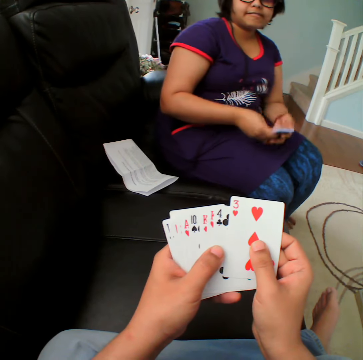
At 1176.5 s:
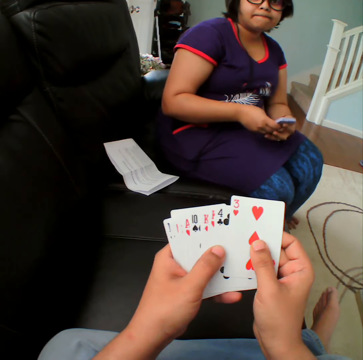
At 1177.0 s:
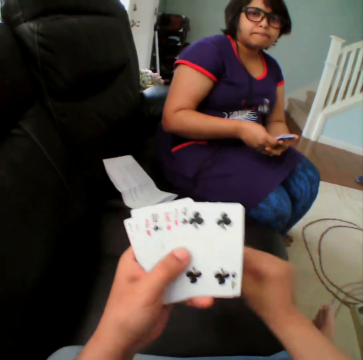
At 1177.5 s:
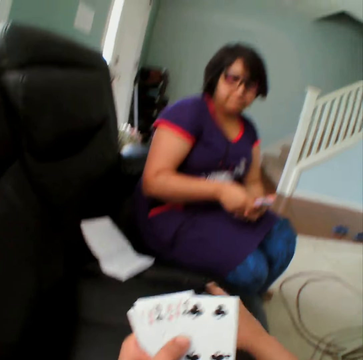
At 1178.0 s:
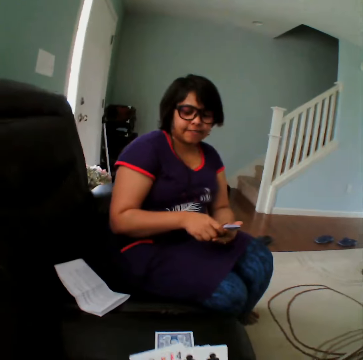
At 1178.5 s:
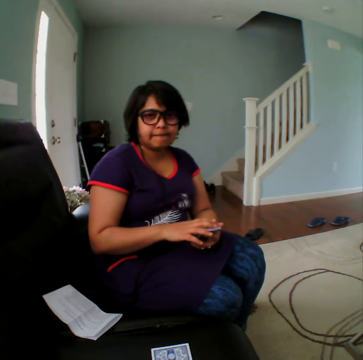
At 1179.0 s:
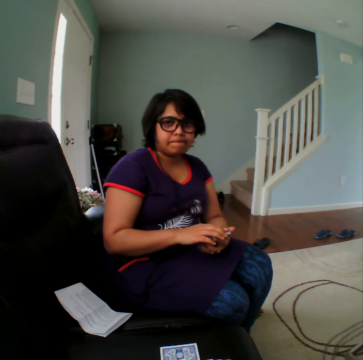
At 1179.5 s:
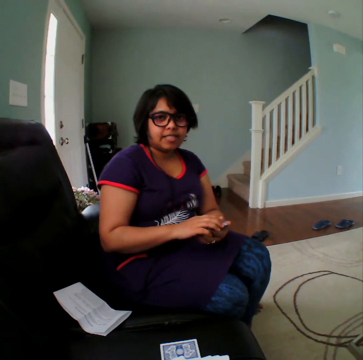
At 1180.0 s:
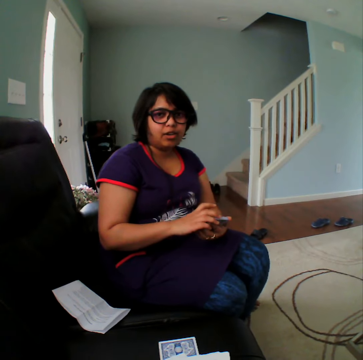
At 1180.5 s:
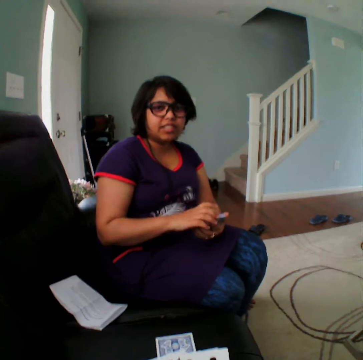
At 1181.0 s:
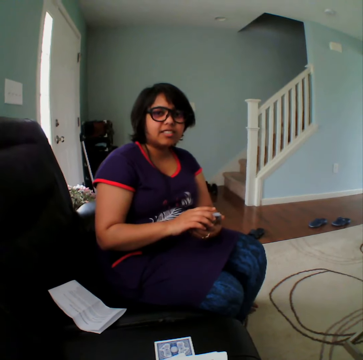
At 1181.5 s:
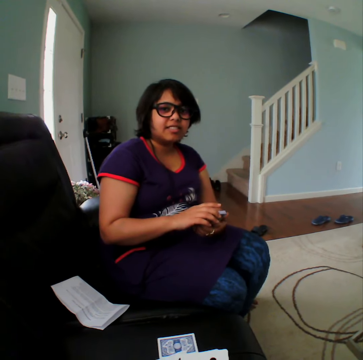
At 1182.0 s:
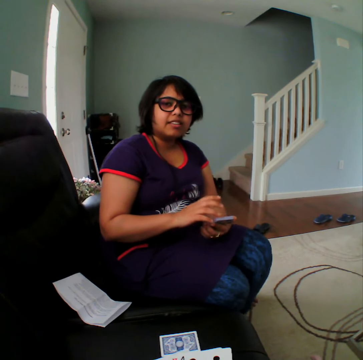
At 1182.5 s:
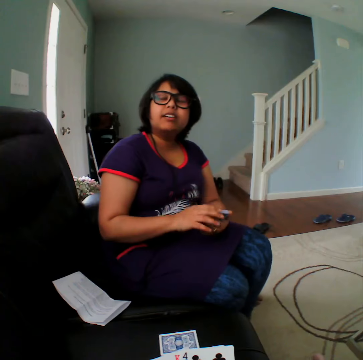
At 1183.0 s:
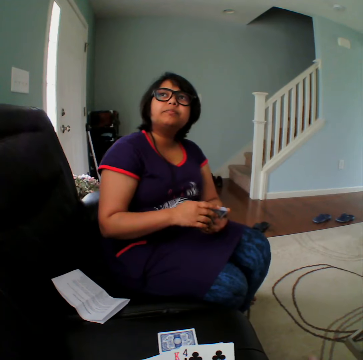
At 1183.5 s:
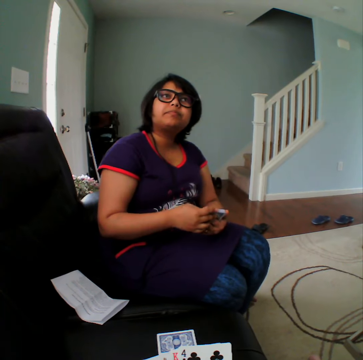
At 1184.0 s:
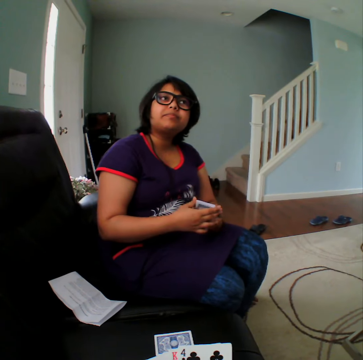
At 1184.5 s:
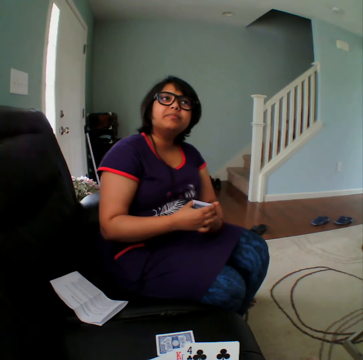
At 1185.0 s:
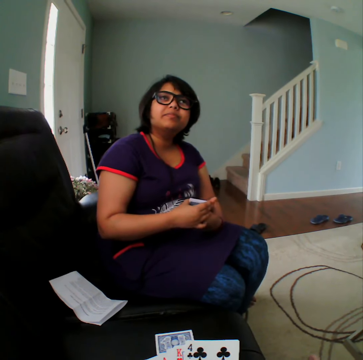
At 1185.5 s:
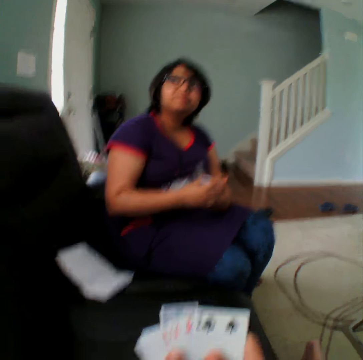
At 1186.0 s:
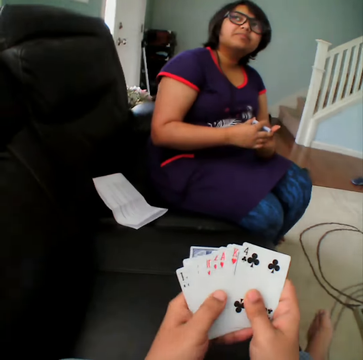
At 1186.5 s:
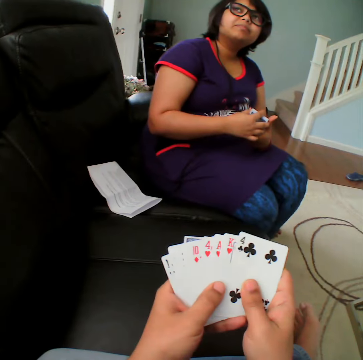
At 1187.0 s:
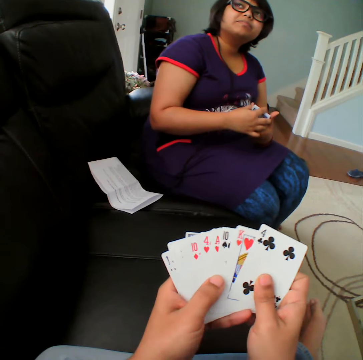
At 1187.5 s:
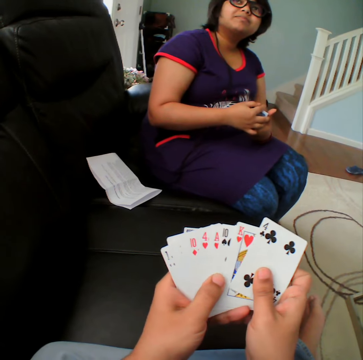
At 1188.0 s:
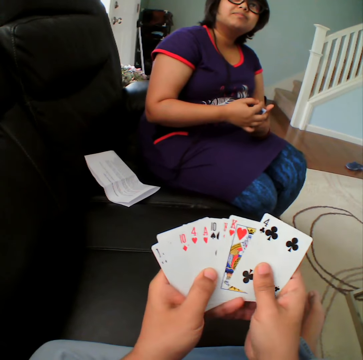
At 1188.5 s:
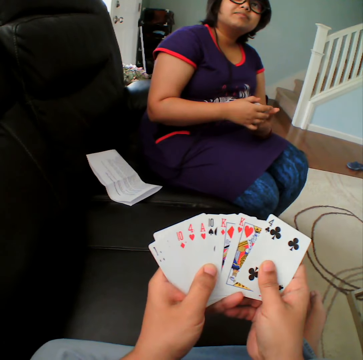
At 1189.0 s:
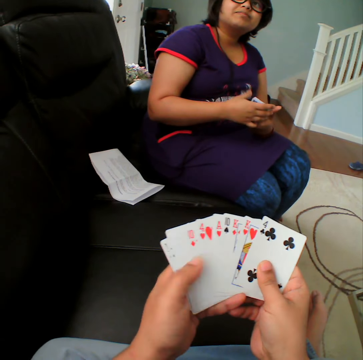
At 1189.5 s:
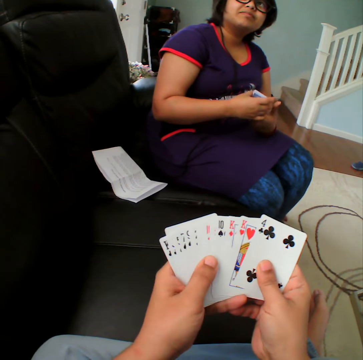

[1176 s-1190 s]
The camera wearer picks up the card. They place the card in the table. Someone converses with the camera wearer. The camera wearer selects the cards.

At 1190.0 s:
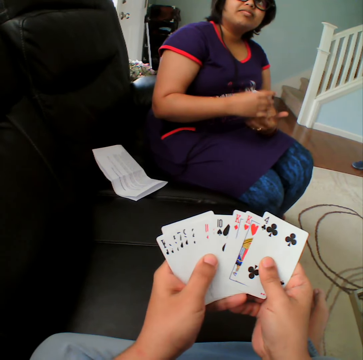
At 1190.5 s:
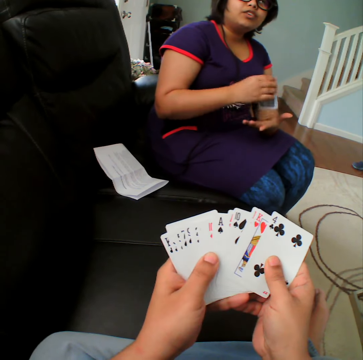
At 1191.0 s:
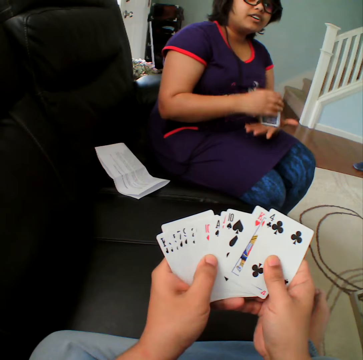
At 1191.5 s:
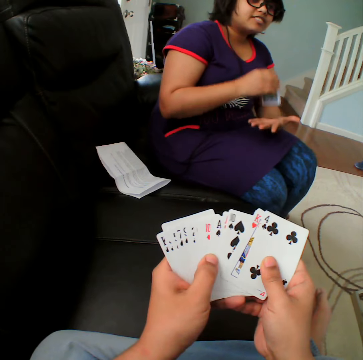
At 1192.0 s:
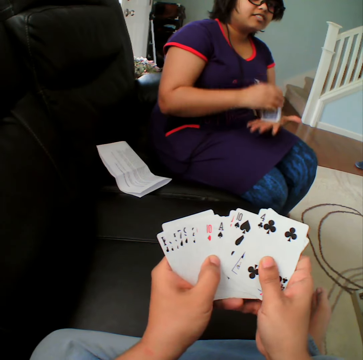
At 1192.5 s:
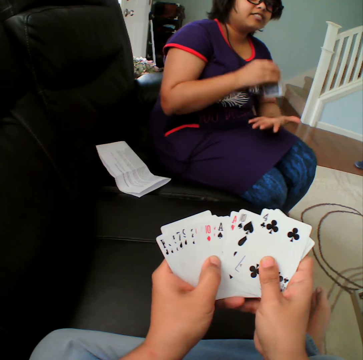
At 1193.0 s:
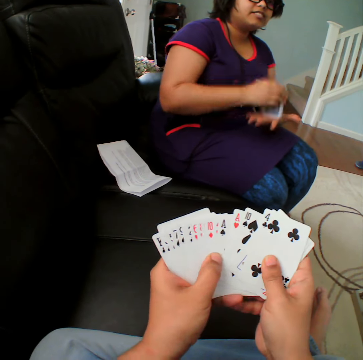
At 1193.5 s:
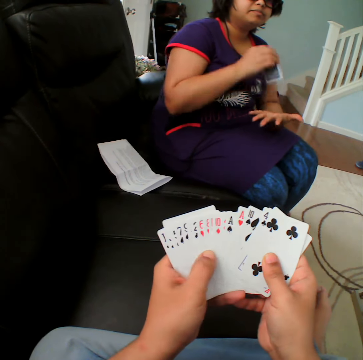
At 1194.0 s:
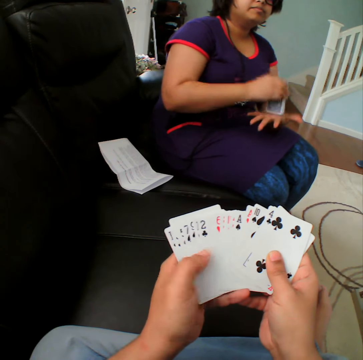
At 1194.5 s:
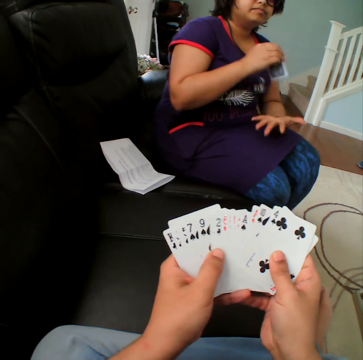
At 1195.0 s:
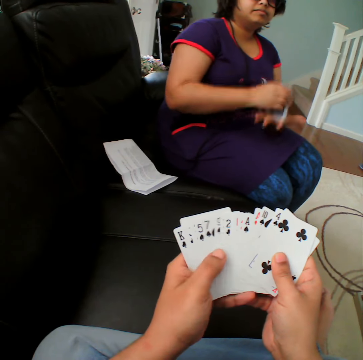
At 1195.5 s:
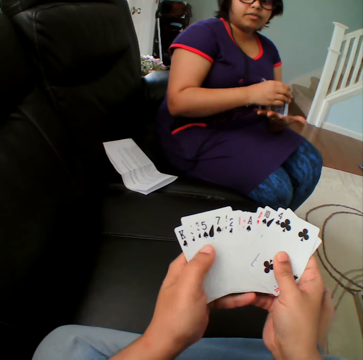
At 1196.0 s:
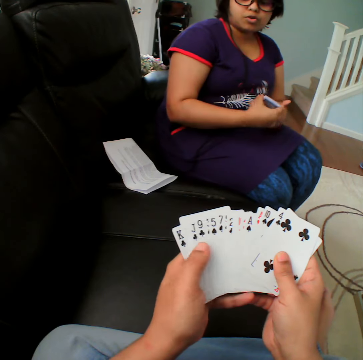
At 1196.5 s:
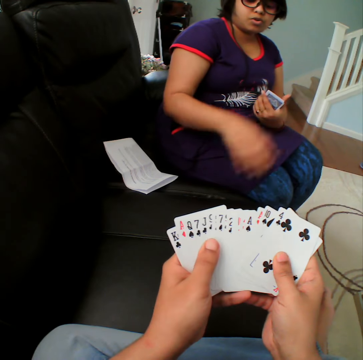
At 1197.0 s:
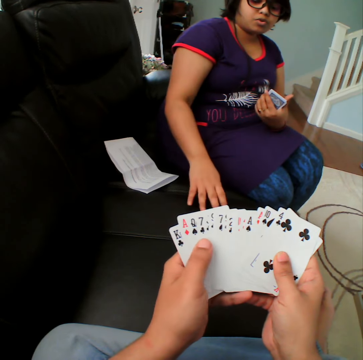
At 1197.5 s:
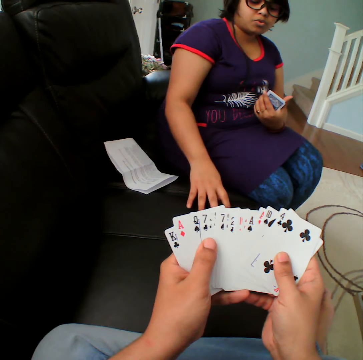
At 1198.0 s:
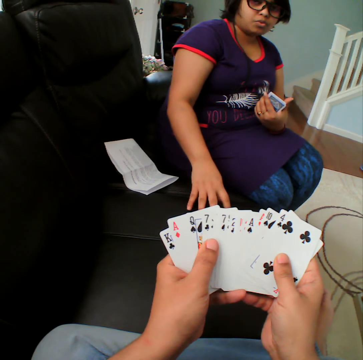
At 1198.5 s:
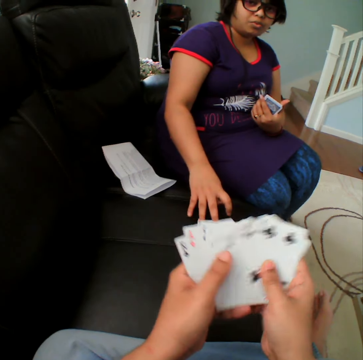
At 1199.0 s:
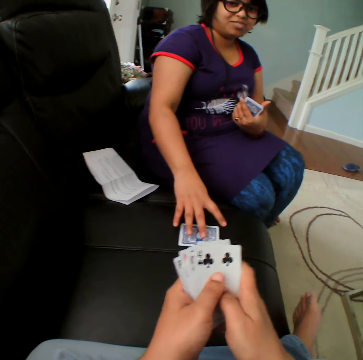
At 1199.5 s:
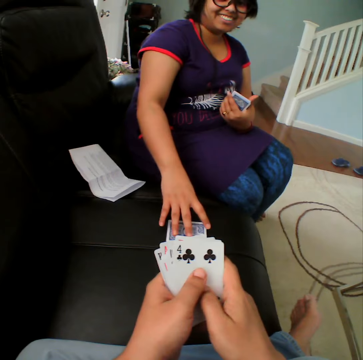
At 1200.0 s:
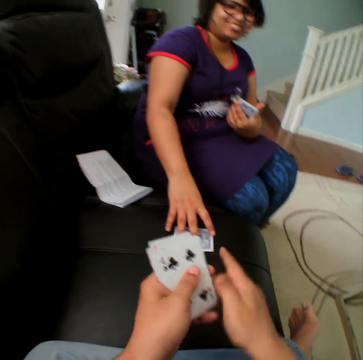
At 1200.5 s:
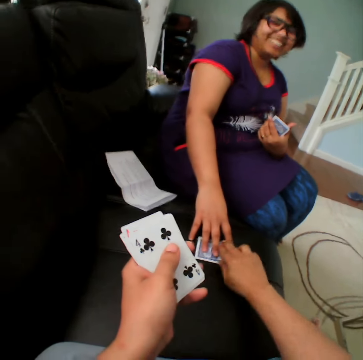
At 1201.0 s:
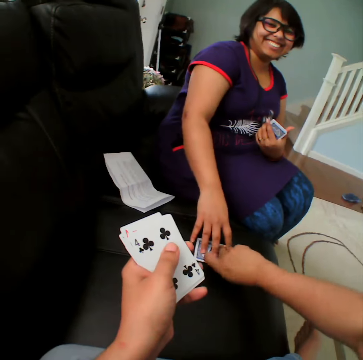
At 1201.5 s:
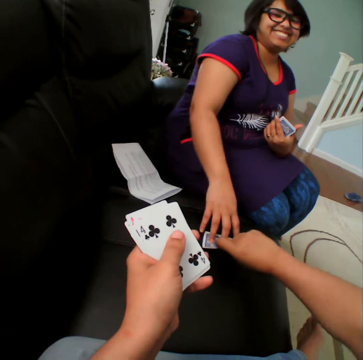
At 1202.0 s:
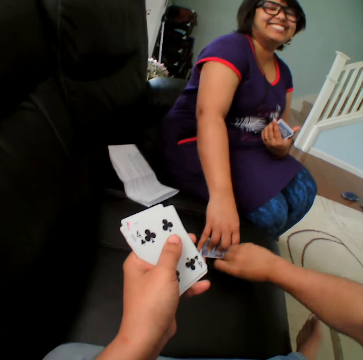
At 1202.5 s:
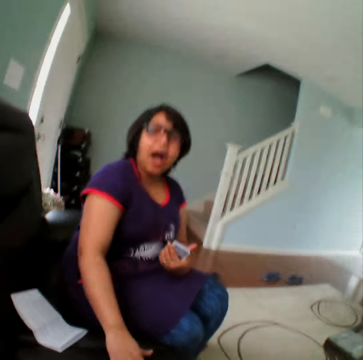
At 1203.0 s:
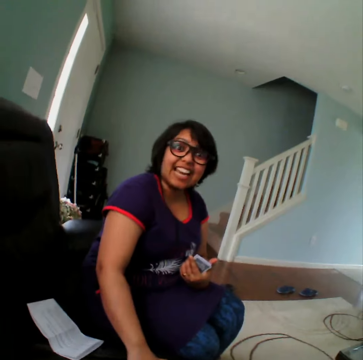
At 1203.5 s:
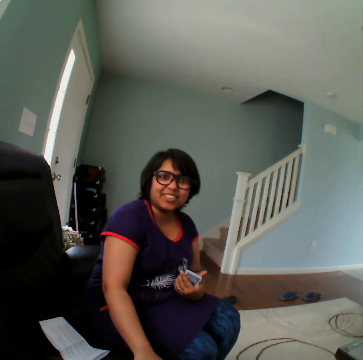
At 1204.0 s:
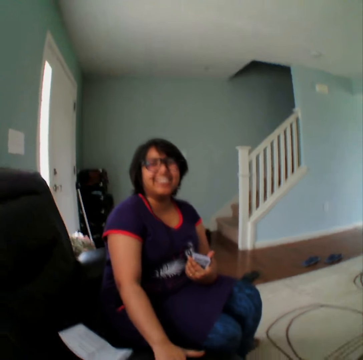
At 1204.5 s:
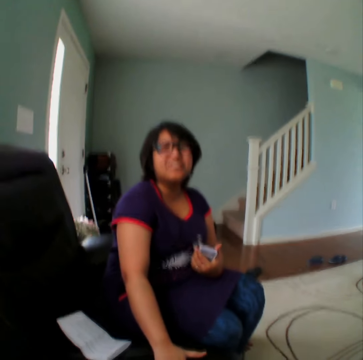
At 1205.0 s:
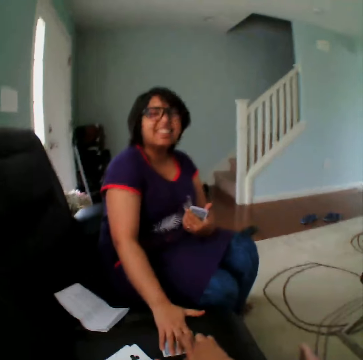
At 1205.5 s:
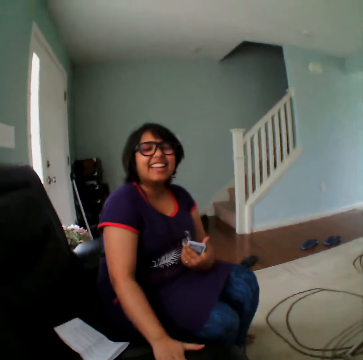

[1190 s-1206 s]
Someone hits the cards on the right hand. The person holds the card. The camera wearer selects the cards. The person touches the card on the couch. The camera wearer holds the card, picks up the card from the couch, and pulls the card.

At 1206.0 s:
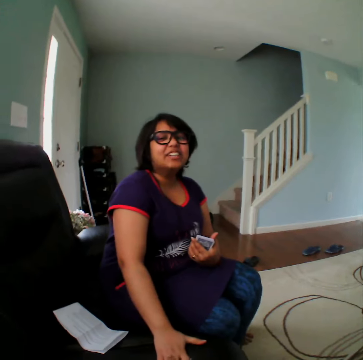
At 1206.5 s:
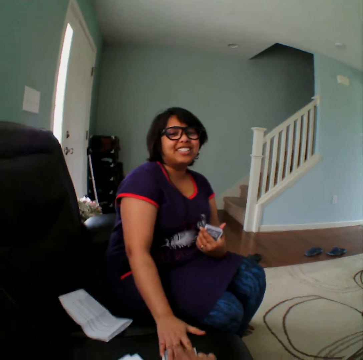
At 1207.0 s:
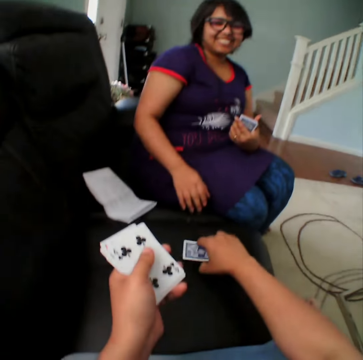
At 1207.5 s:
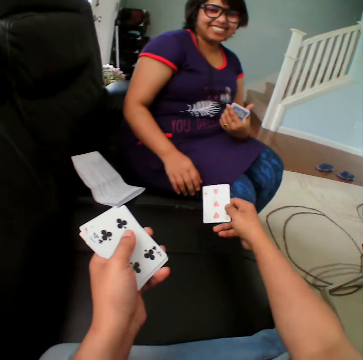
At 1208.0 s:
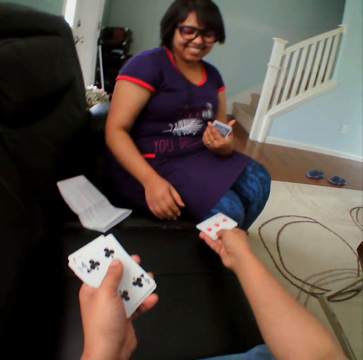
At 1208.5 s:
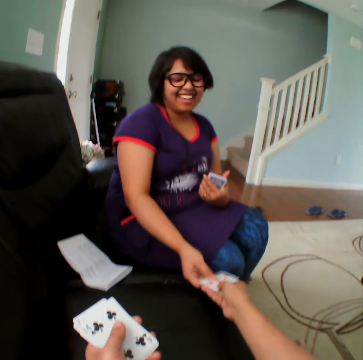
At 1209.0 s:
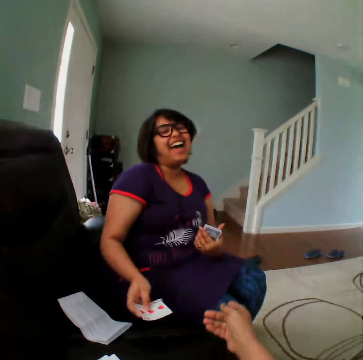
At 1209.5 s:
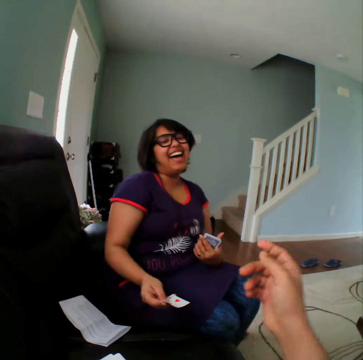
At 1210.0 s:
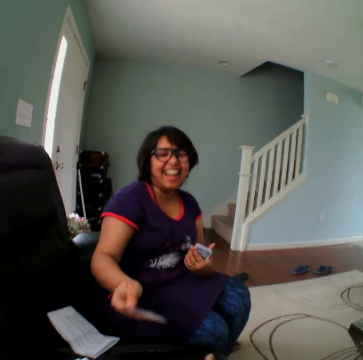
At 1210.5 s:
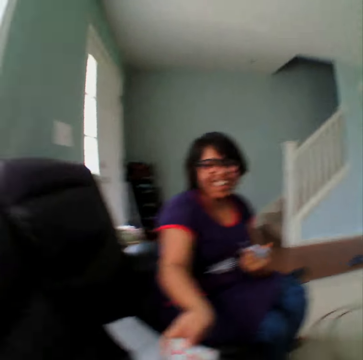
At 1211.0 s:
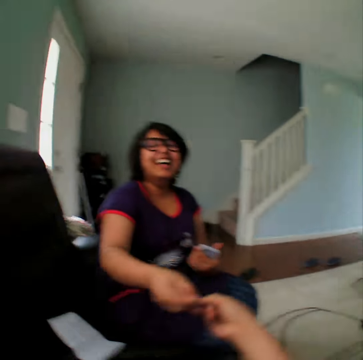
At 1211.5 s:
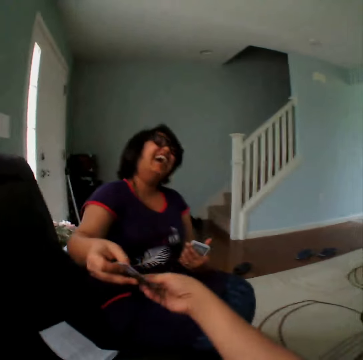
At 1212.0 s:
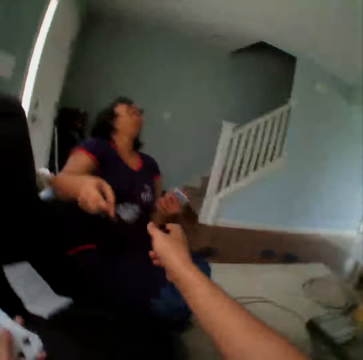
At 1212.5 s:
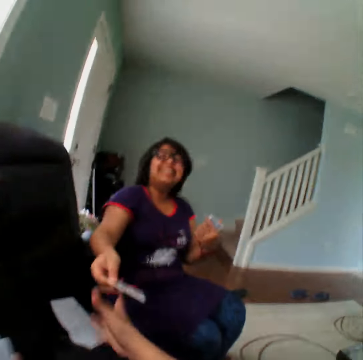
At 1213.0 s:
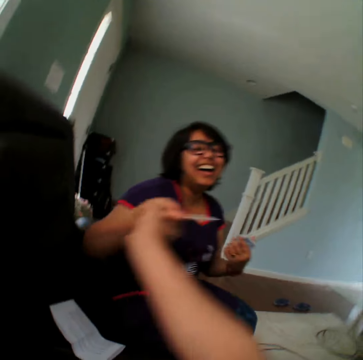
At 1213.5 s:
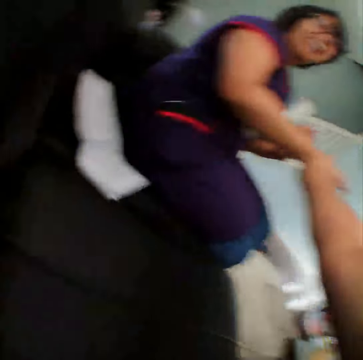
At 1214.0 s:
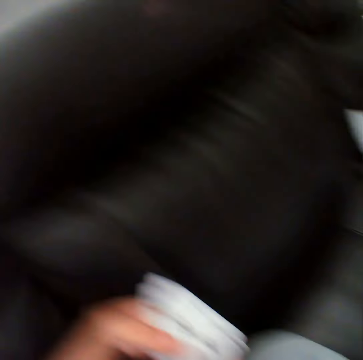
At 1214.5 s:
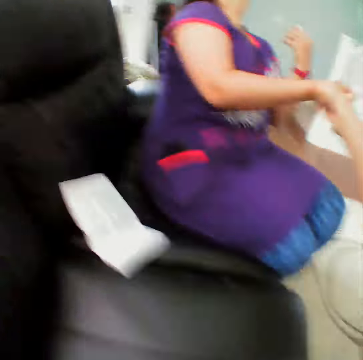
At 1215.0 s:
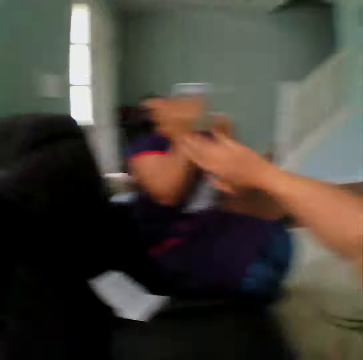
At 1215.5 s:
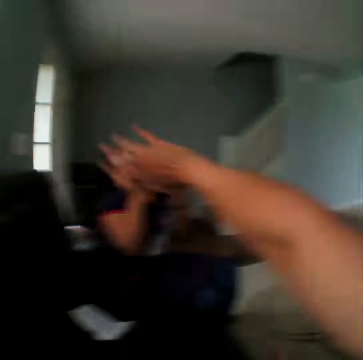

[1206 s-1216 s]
The camera wearer picks up the card and gives the card to a woman. The woman takes the card from the camera wearer. The camera wearer touches the woman's hand.
